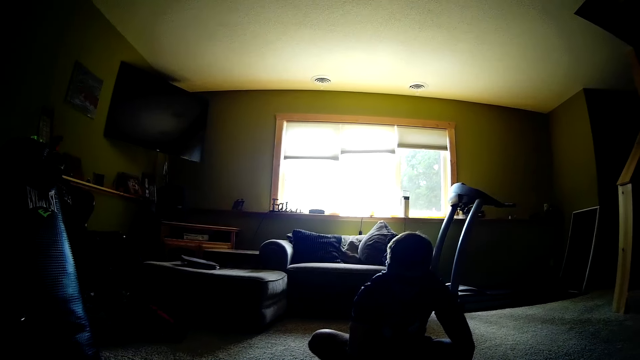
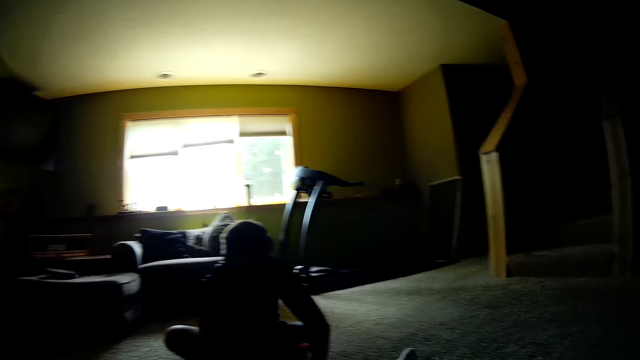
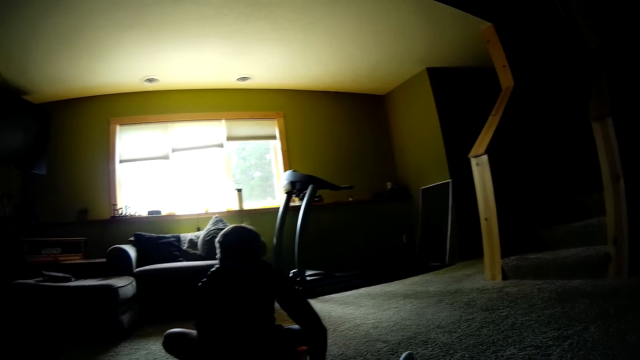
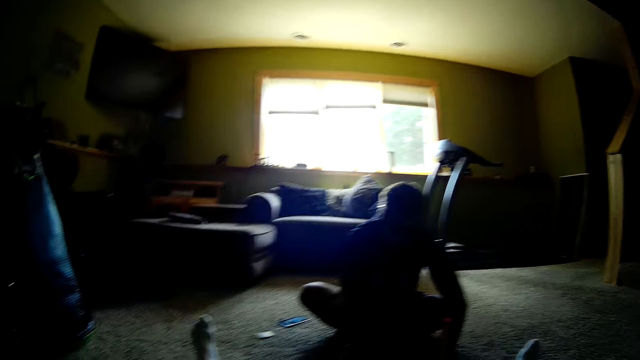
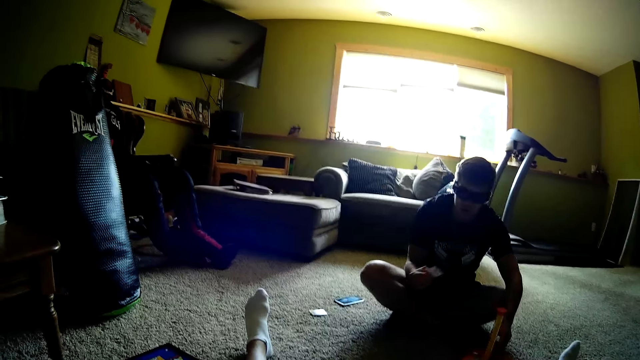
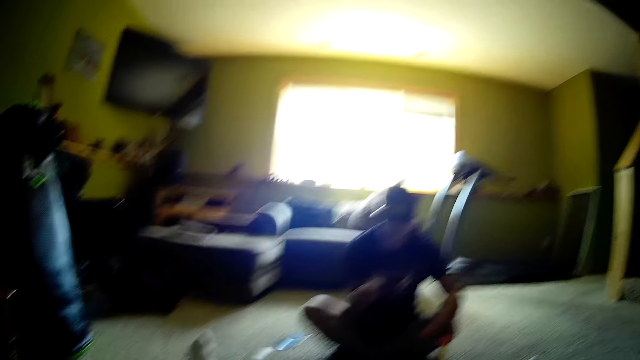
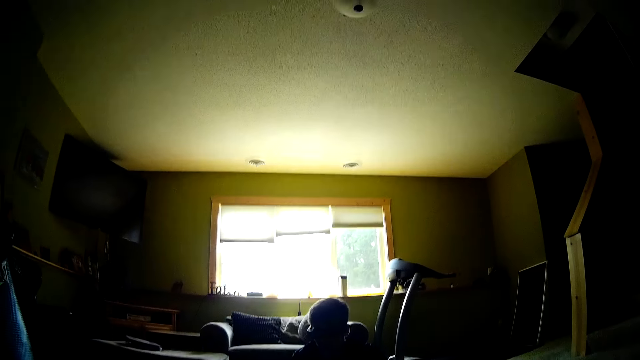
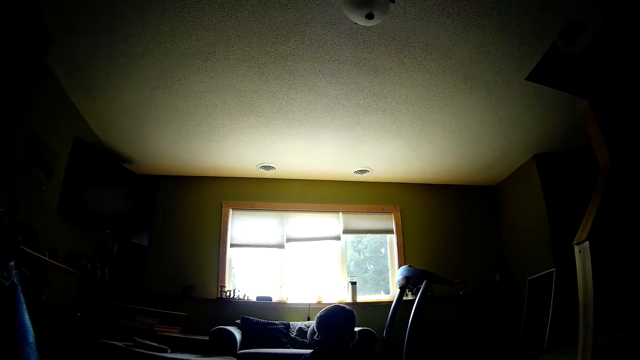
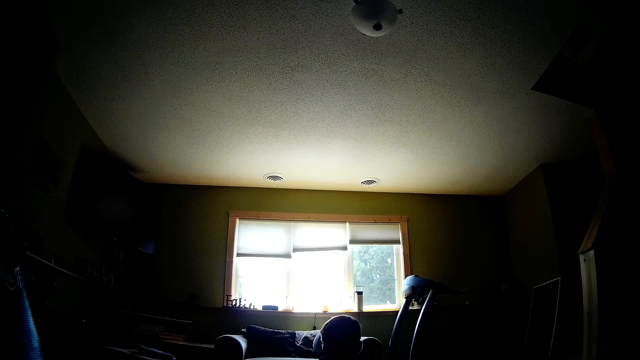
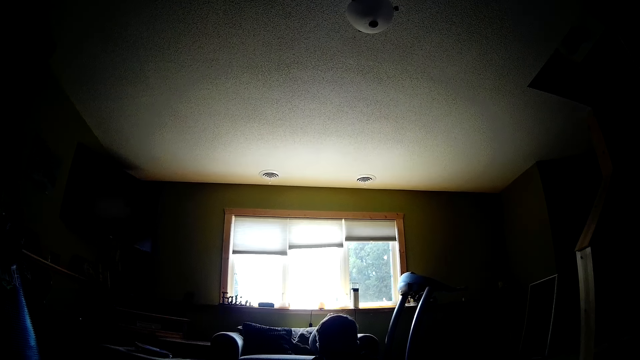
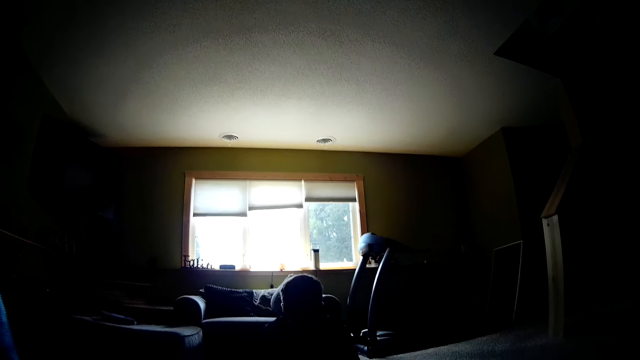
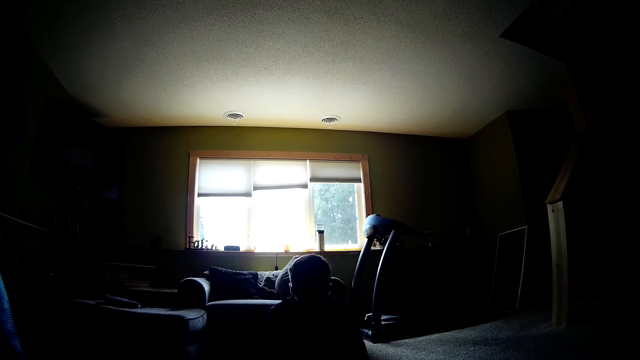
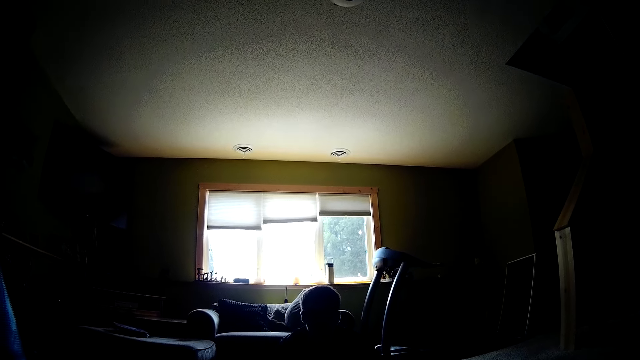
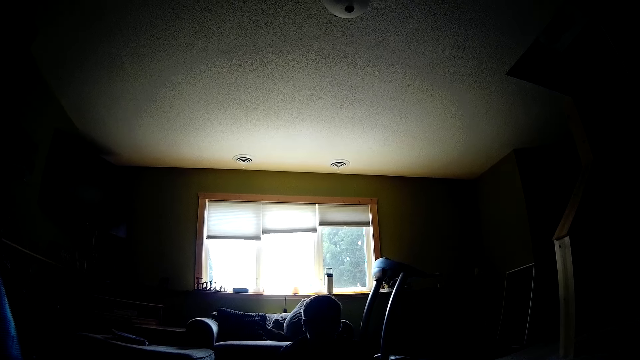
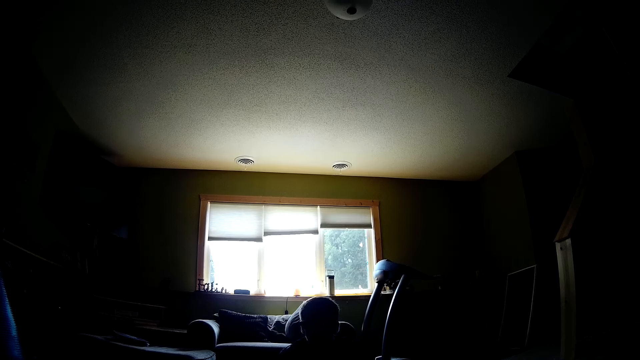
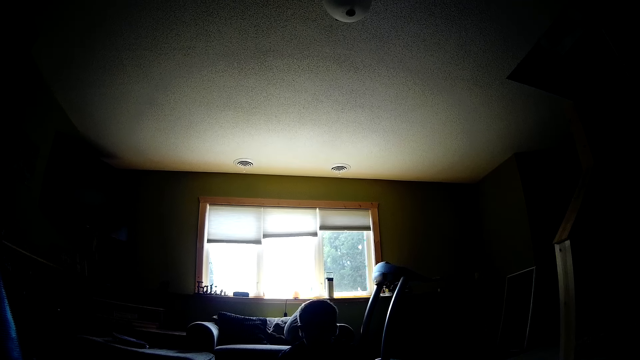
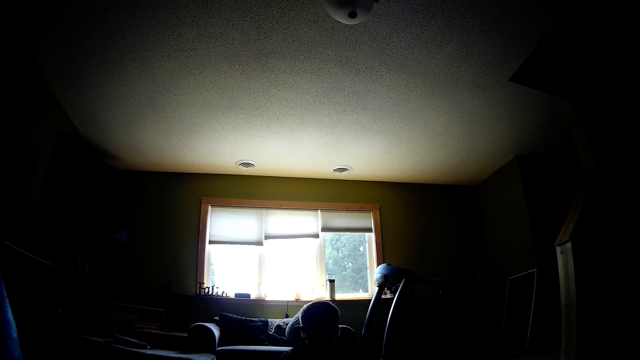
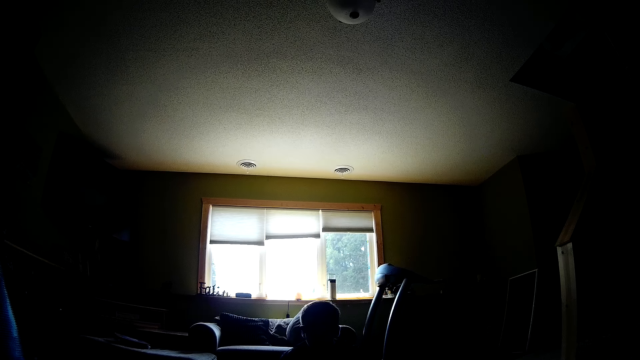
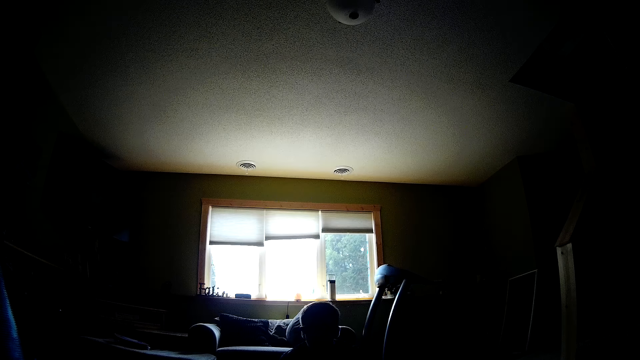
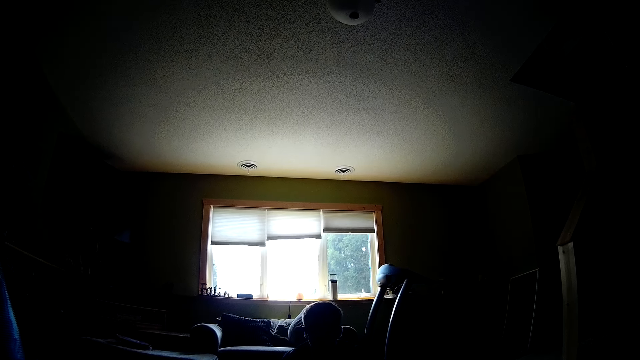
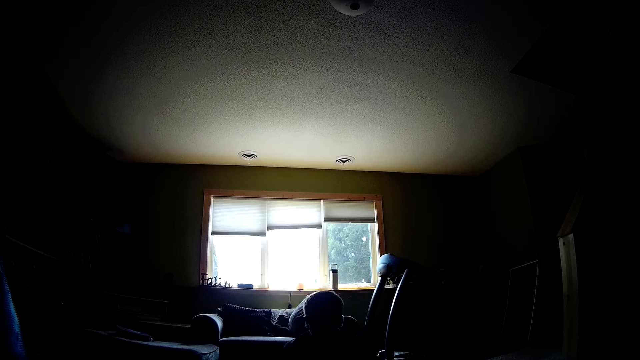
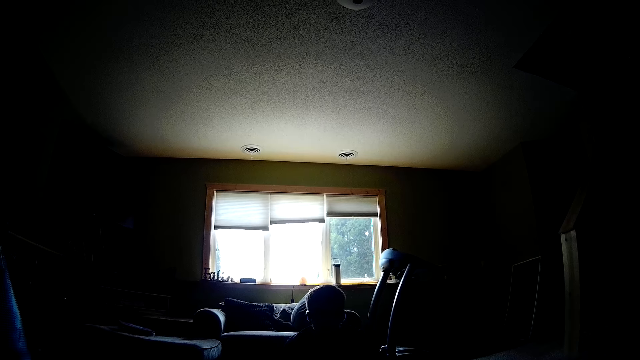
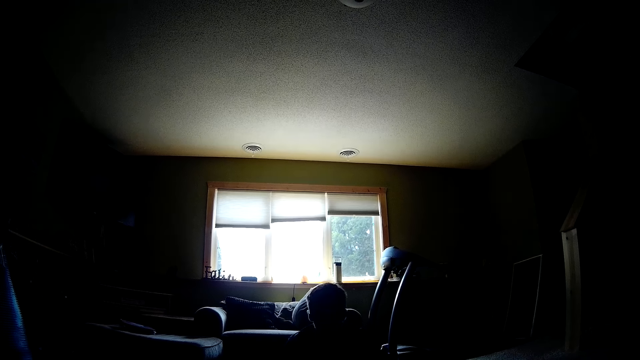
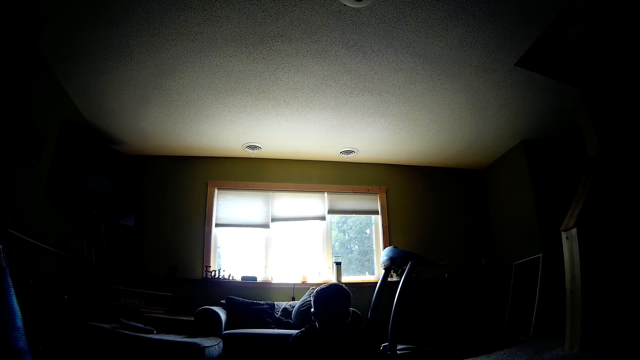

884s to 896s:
A man holds a card. The camera wearer talks. They look around. They look around again.

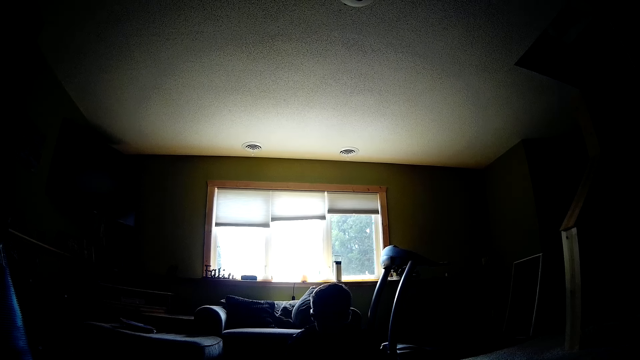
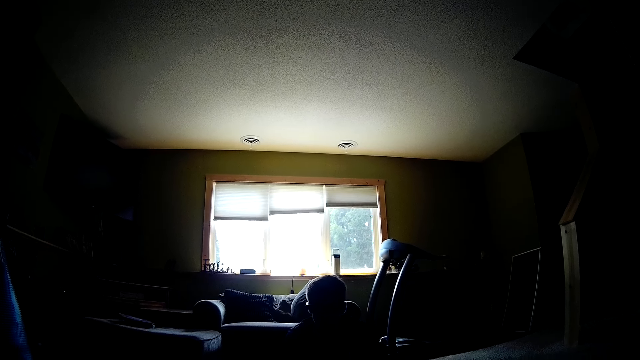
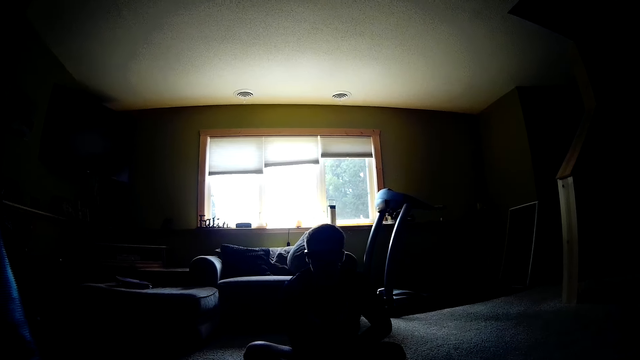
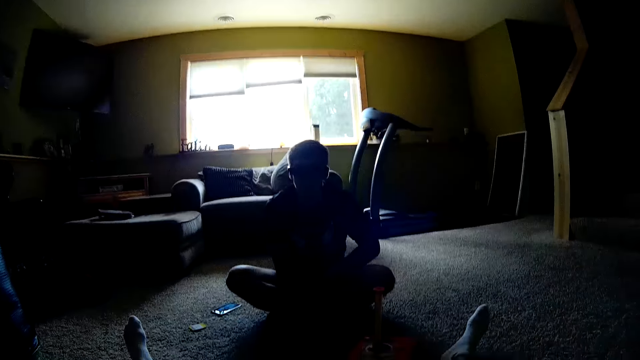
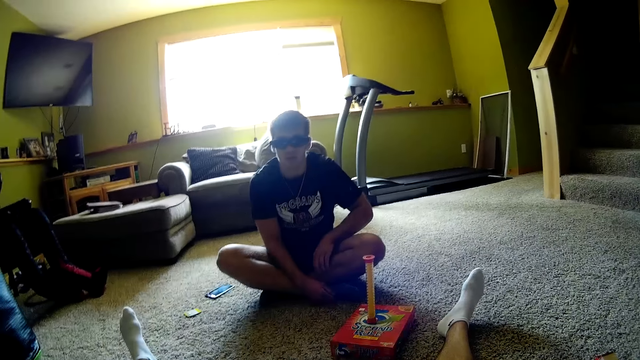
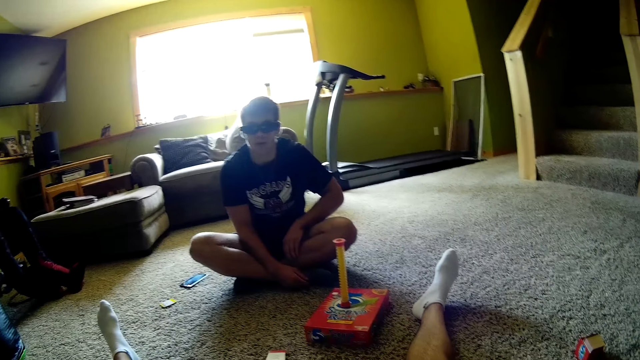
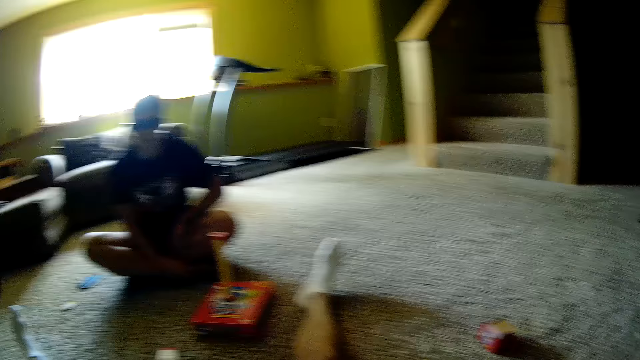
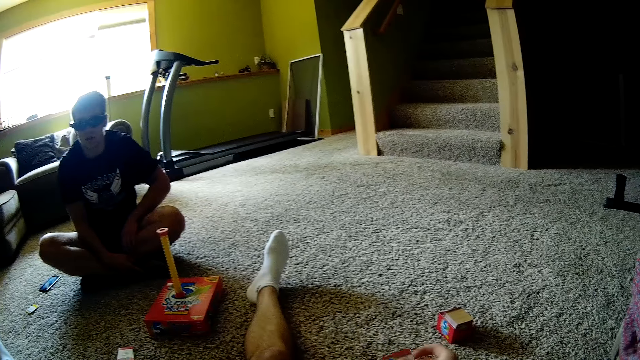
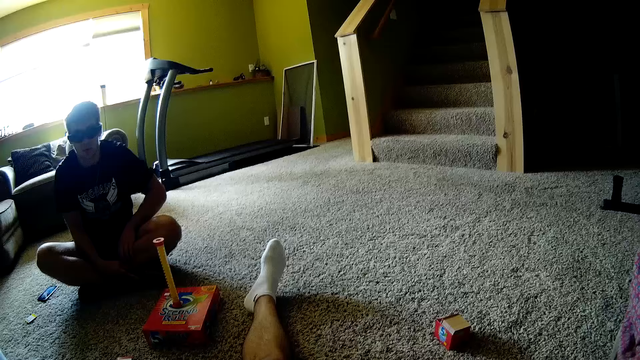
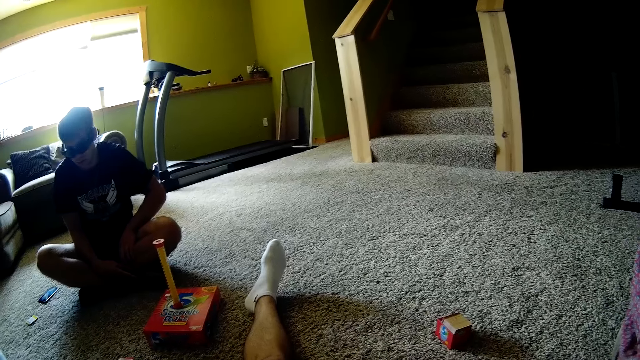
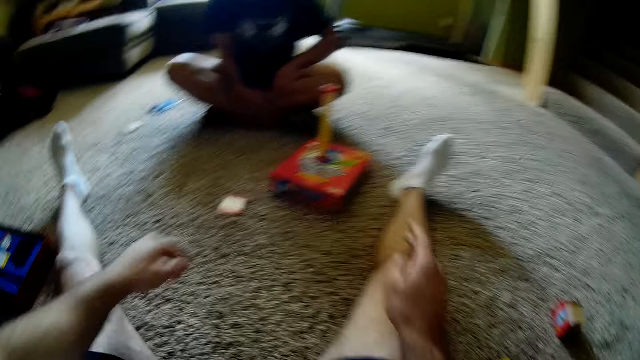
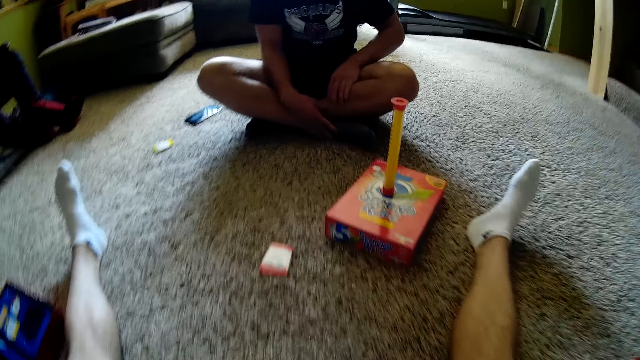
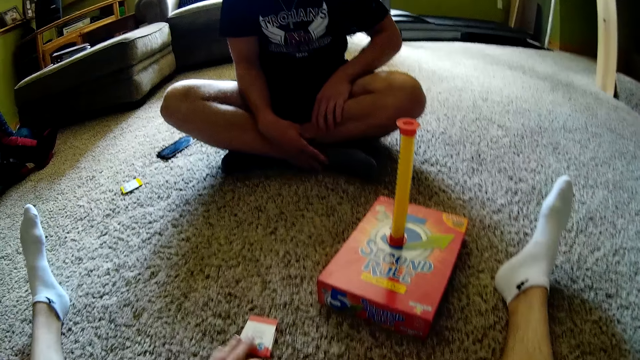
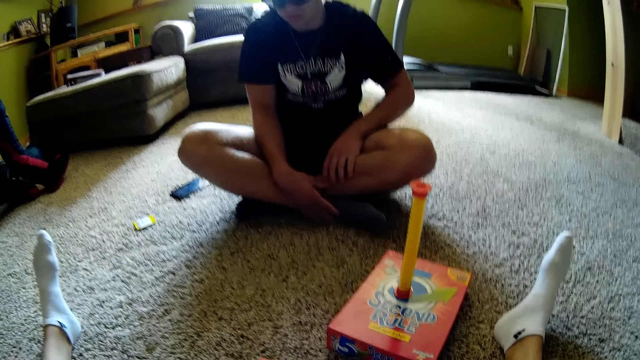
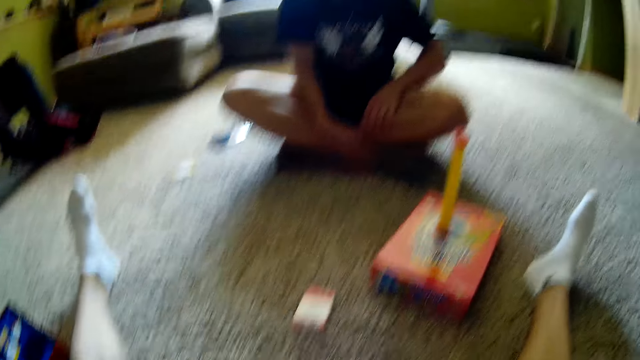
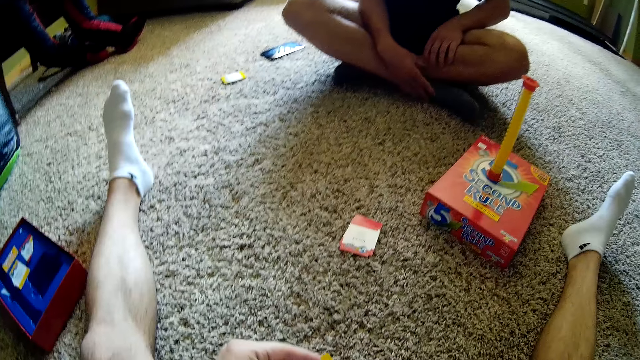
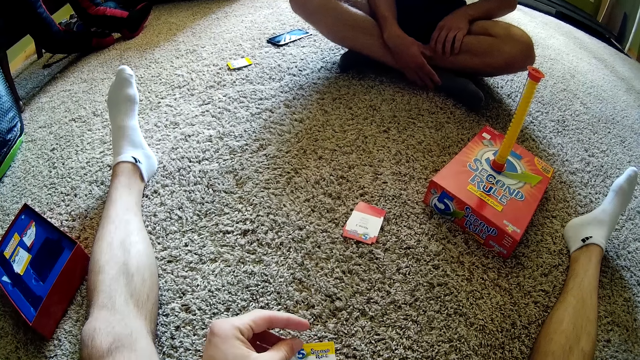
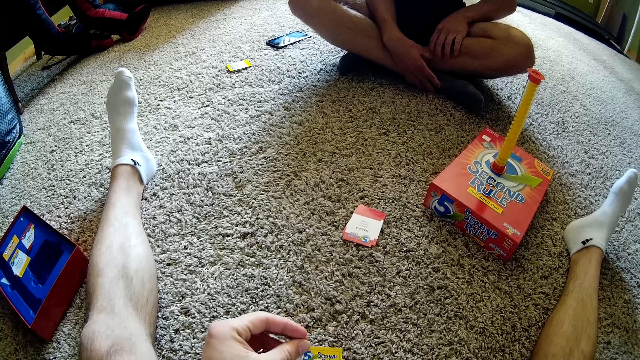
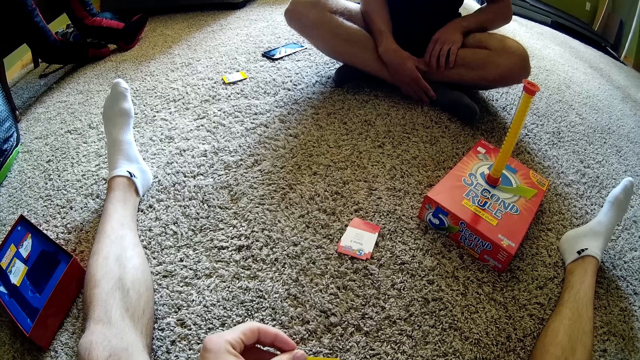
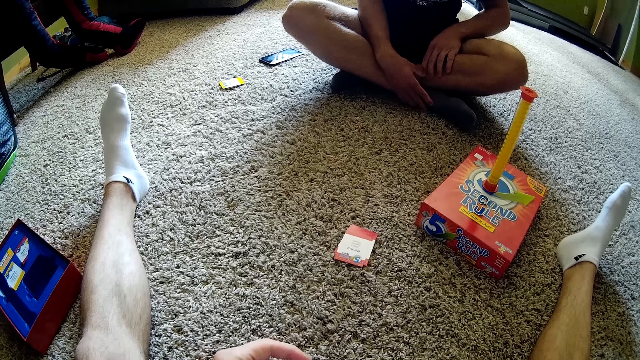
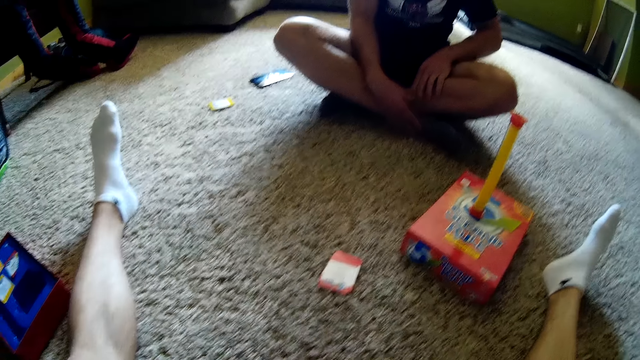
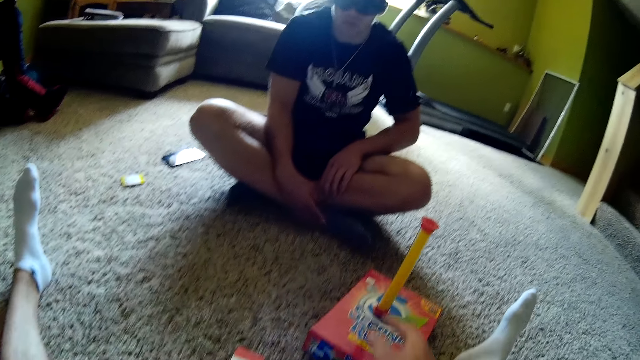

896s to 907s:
The man does something. The camera wearer moves her hands. She holds a card.
